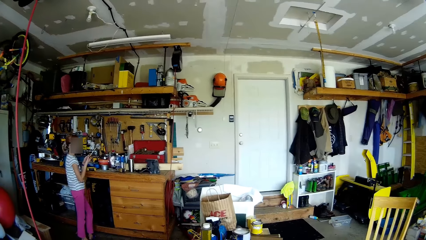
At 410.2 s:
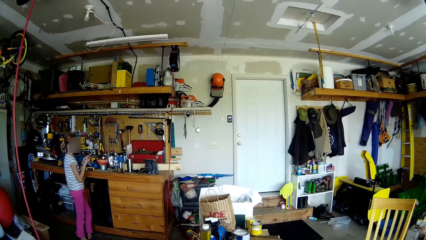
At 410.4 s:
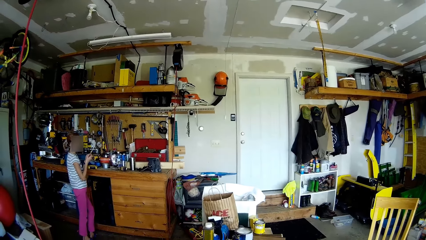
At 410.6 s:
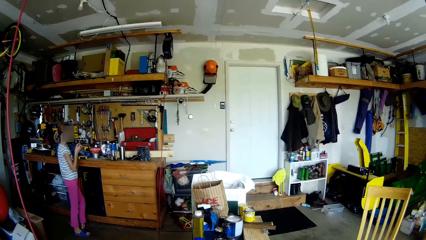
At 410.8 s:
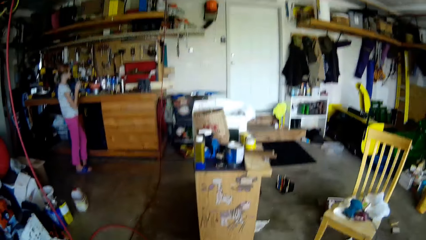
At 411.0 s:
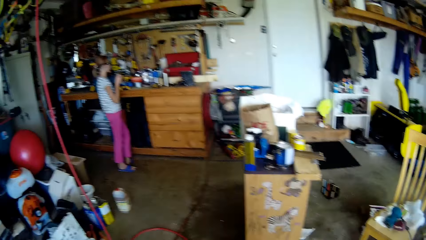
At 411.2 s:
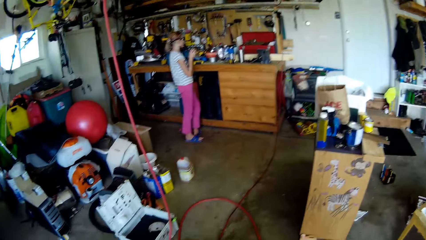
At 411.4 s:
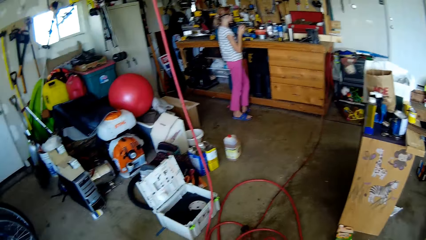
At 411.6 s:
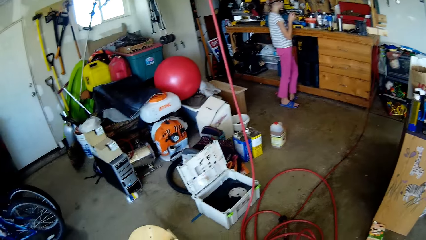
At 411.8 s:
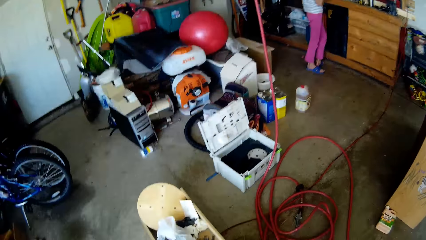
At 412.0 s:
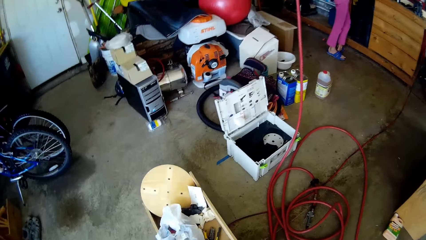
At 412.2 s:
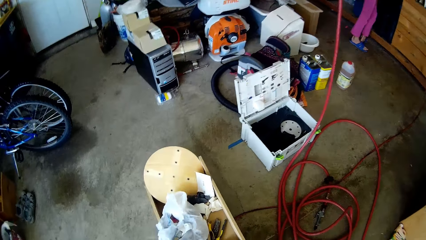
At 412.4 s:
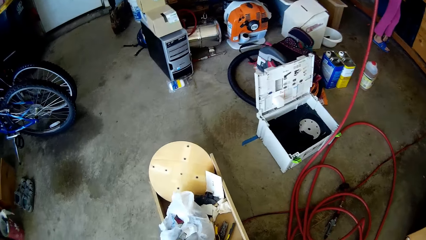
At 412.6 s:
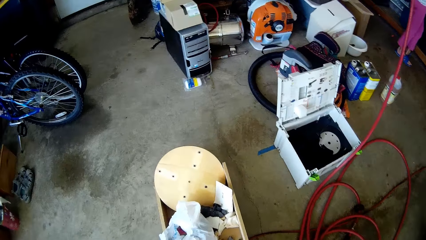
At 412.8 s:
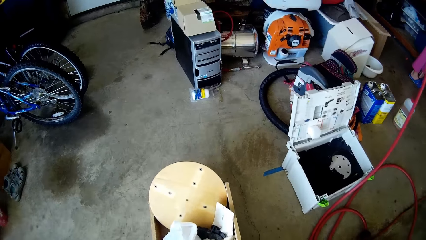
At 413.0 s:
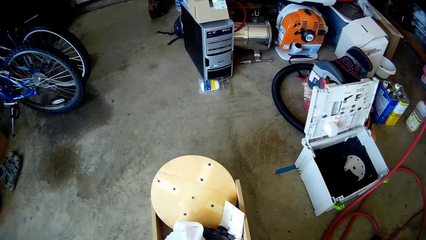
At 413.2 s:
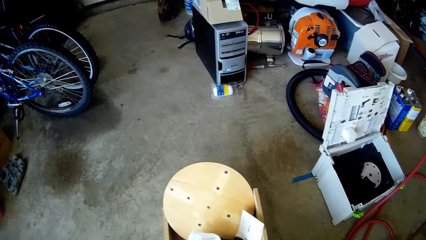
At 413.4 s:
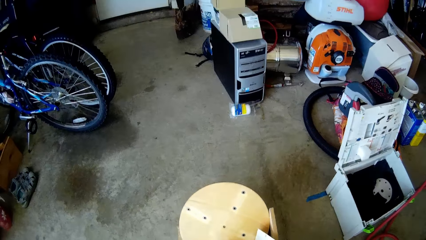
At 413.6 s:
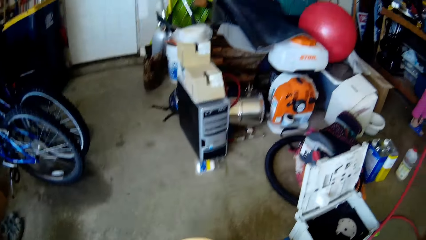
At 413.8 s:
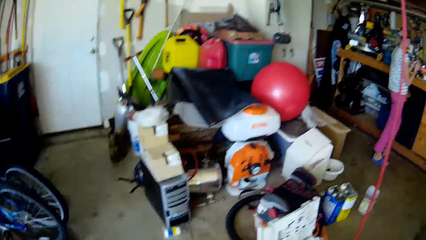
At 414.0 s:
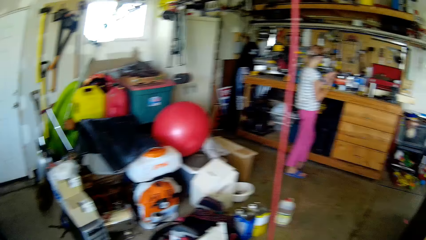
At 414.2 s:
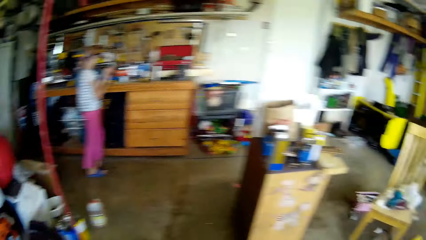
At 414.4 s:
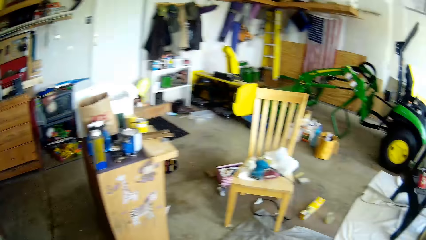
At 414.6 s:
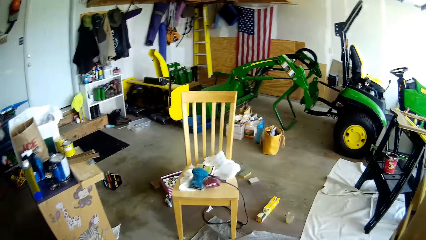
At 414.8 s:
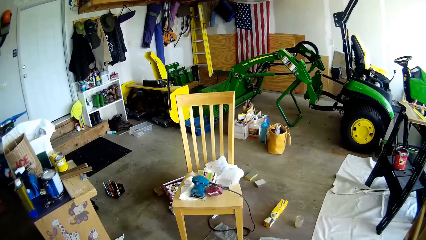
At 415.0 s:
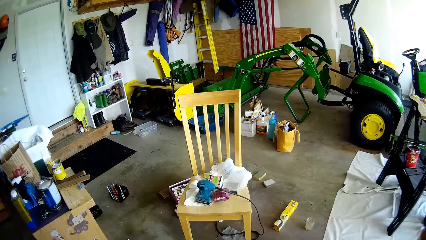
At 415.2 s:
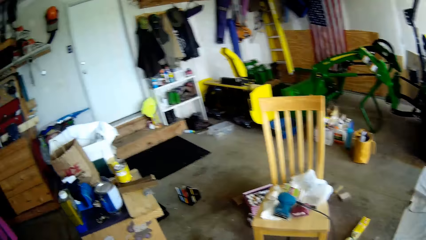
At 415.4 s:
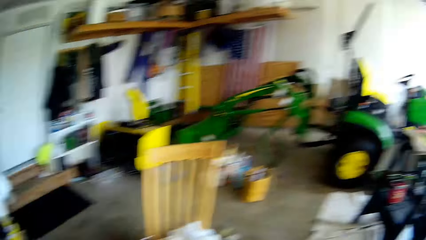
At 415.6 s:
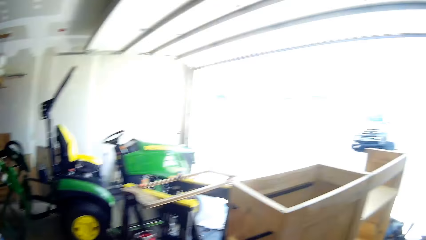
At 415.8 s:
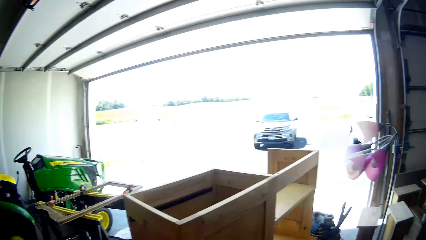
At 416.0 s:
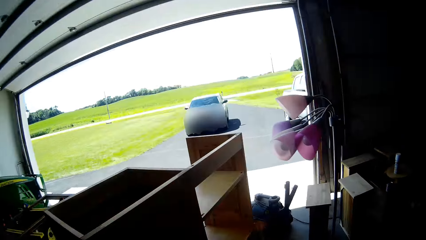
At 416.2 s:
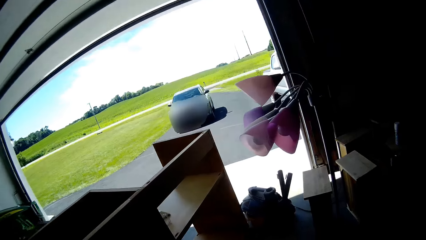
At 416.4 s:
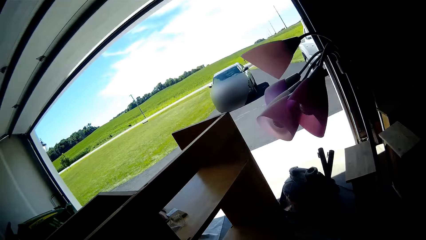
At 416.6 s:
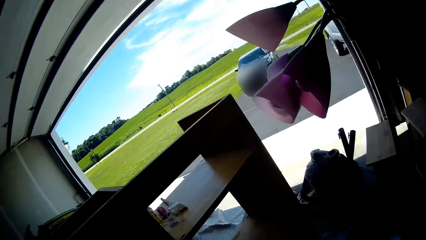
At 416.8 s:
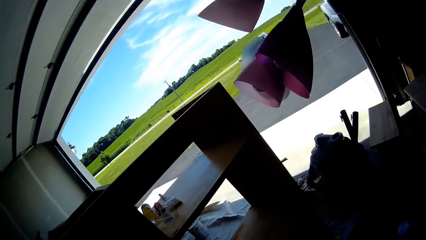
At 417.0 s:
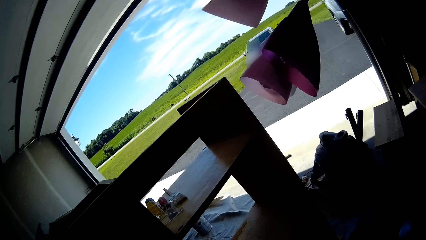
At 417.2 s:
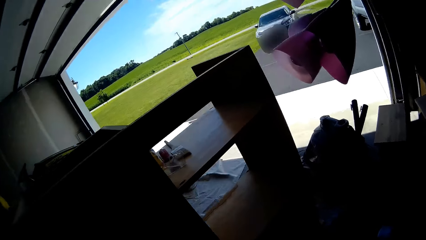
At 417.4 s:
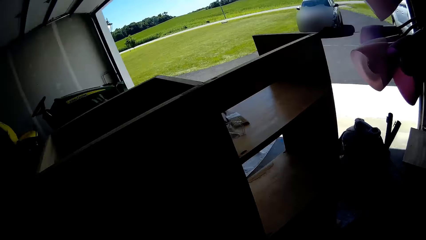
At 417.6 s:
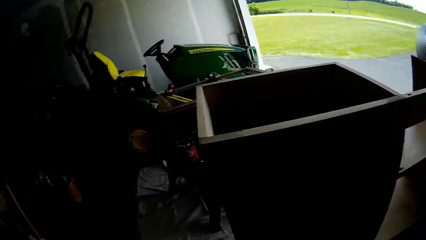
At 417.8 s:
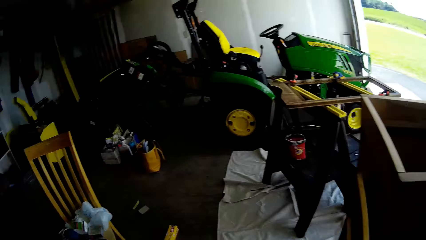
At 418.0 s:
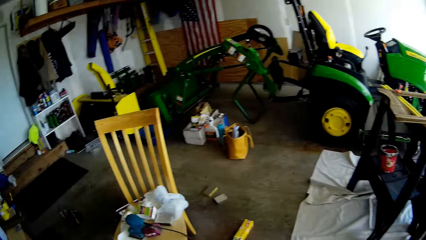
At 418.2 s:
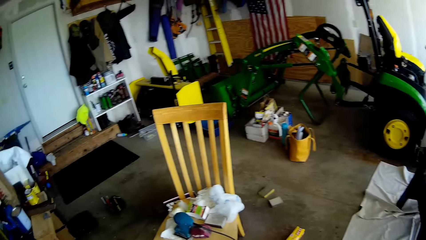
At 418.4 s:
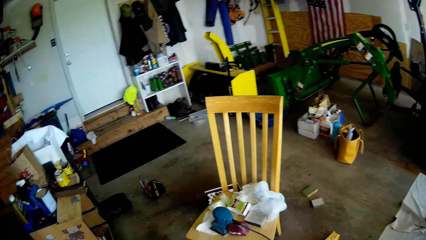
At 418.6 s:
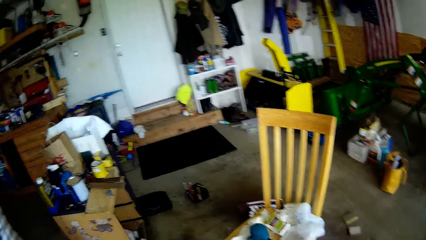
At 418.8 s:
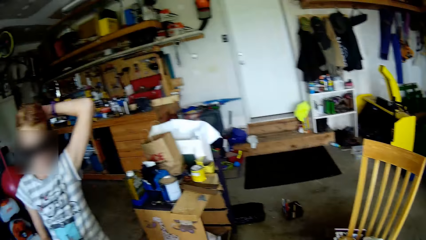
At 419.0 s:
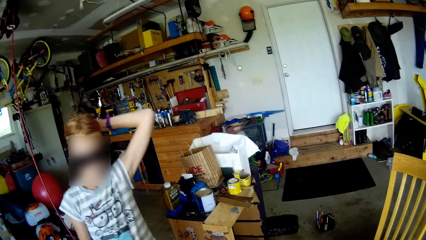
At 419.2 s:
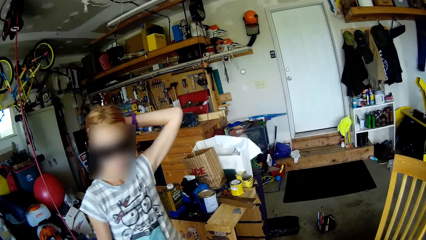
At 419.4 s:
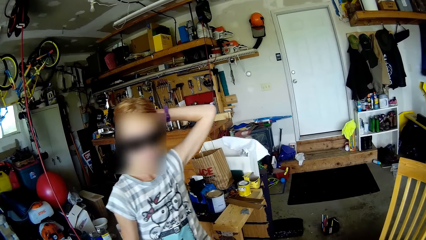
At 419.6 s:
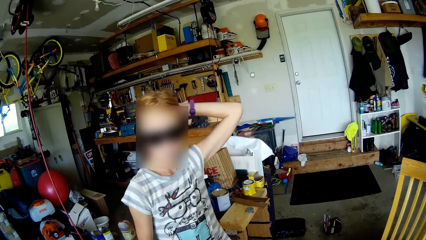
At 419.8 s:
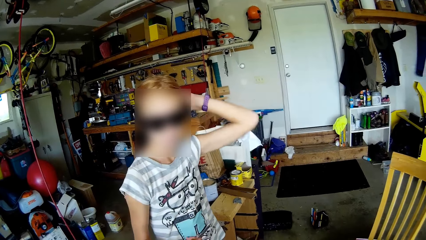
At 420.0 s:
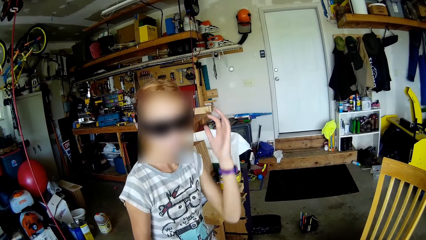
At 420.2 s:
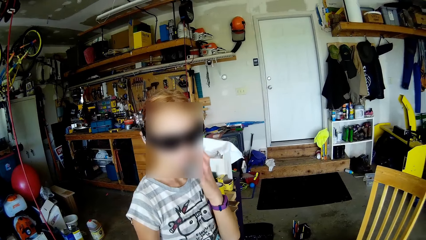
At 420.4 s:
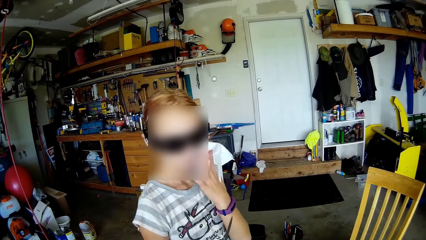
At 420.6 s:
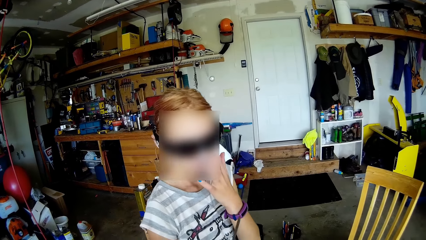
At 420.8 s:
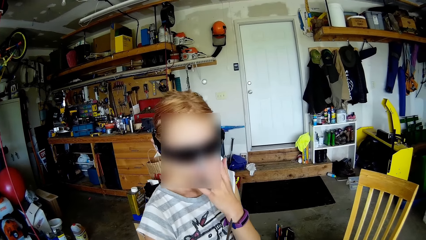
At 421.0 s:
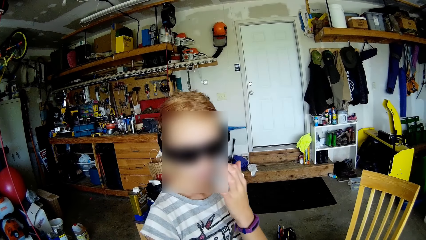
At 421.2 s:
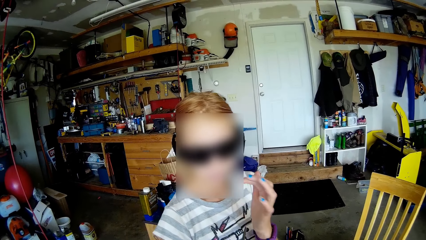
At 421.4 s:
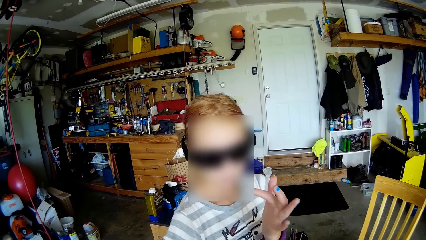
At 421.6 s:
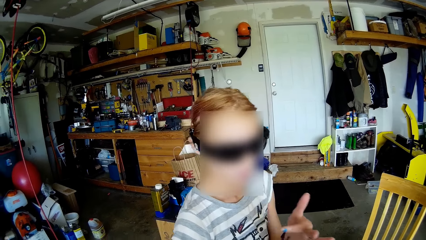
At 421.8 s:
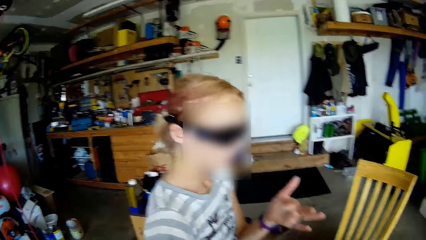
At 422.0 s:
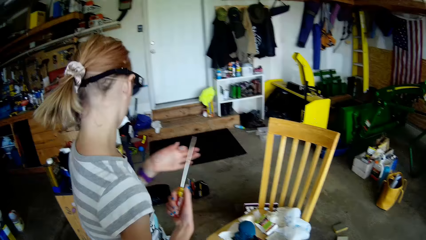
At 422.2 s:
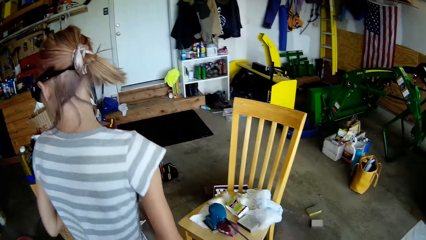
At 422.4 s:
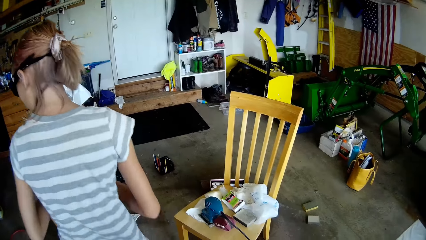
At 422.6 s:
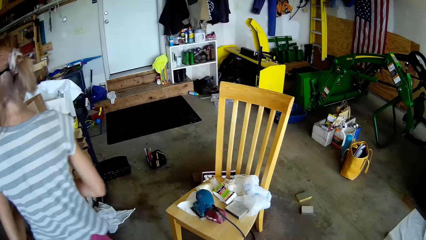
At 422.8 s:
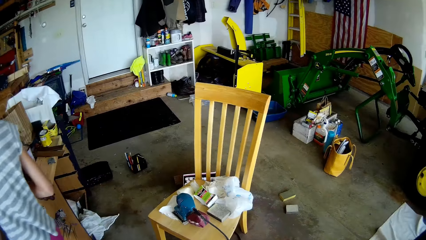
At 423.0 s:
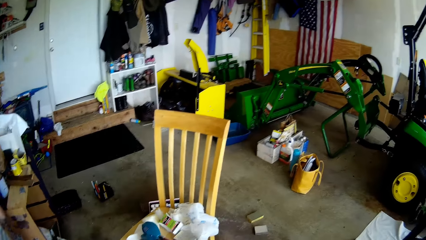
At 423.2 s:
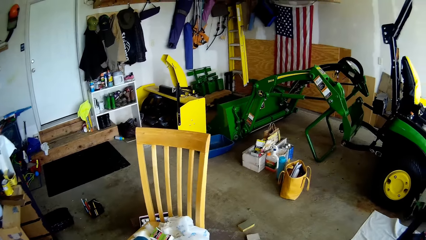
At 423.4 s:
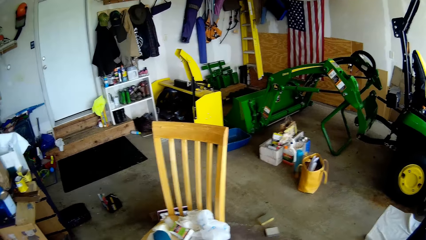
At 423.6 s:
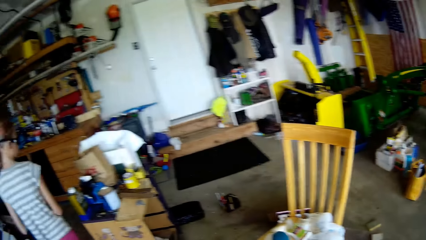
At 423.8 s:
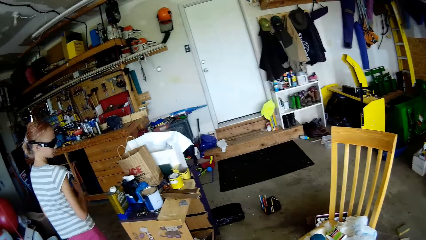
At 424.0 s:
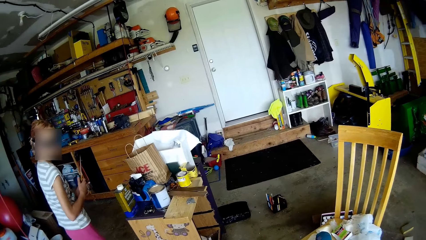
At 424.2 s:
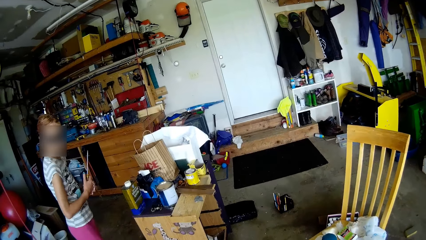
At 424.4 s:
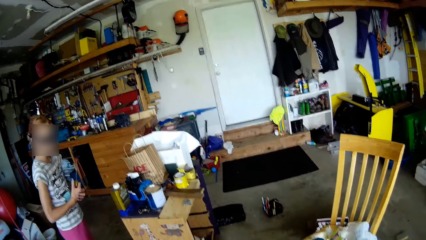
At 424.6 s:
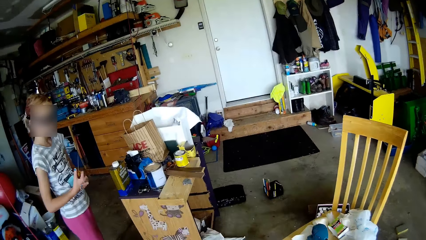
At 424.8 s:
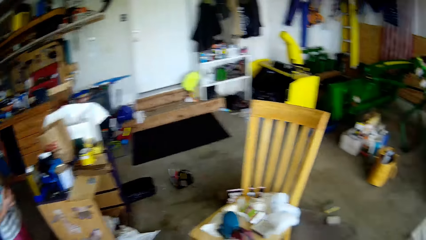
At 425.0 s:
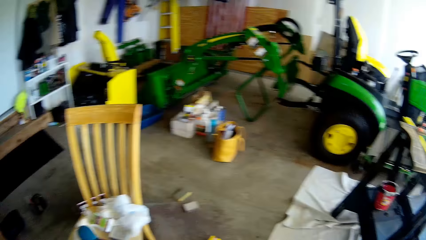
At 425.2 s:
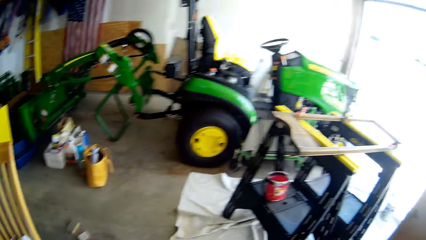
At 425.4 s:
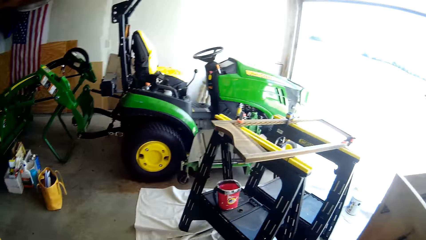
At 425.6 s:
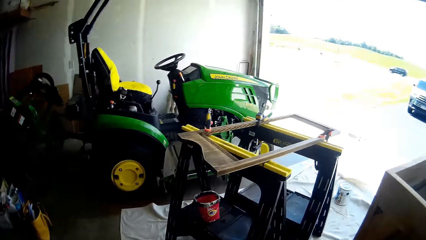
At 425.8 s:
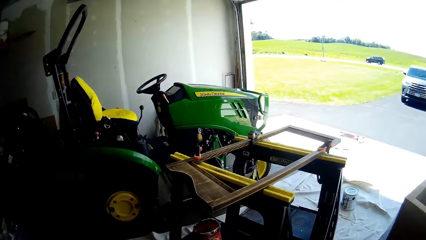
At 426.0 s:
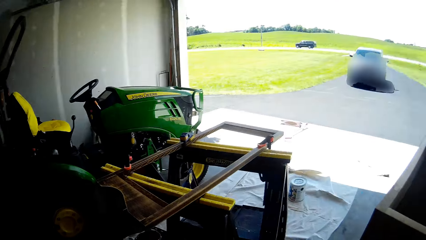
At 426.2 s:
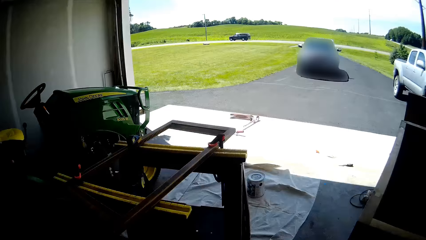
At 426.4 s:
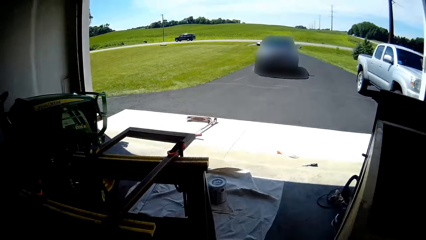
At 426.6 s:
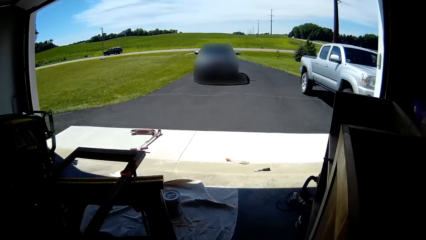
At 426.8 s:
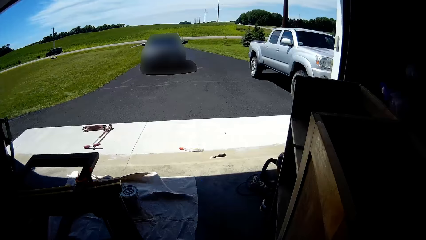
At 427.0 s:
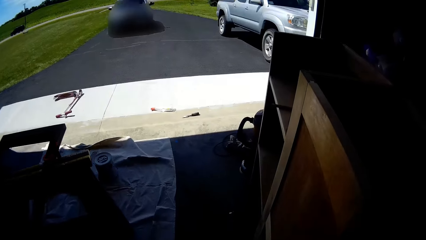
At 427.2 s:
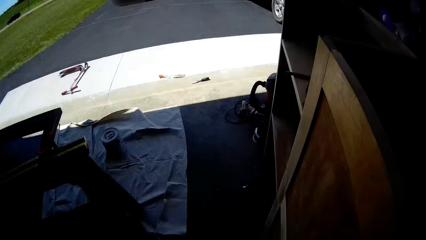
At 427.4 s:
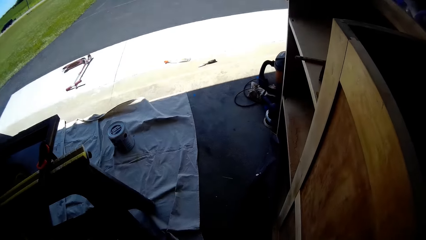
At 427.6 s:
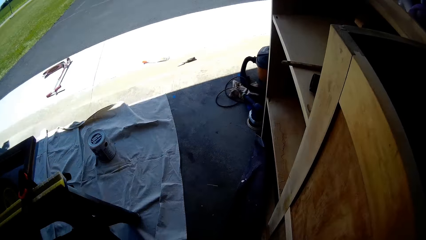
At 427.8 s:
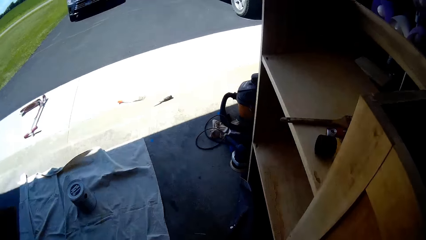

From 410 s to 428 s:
A girl holds a screwdriver with her right hand. The camera wearer talks with the girl and looks around. They walk around. They look around. They talk with the girl. They look around. They walk around.
